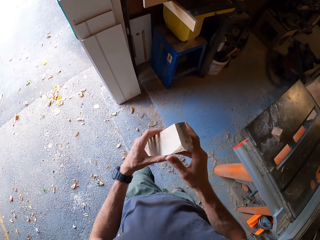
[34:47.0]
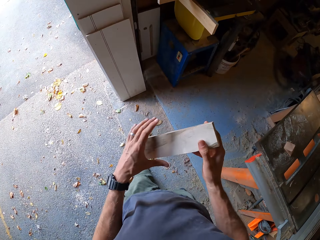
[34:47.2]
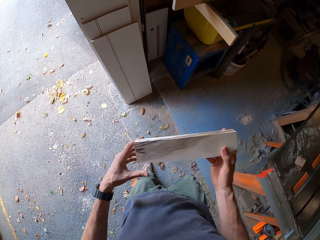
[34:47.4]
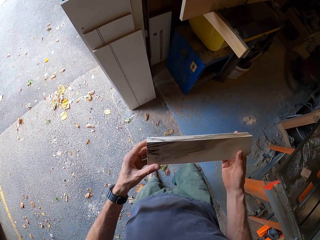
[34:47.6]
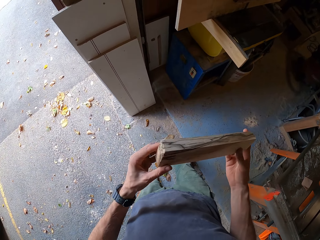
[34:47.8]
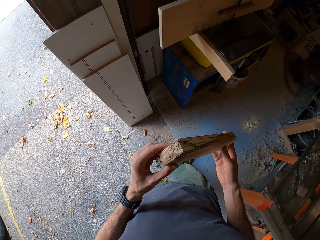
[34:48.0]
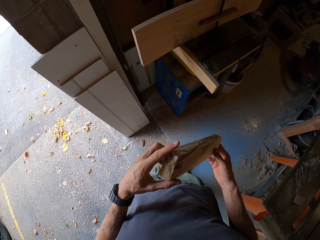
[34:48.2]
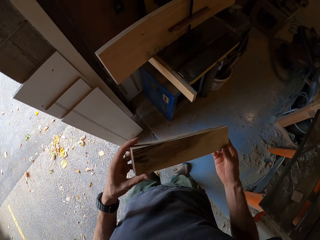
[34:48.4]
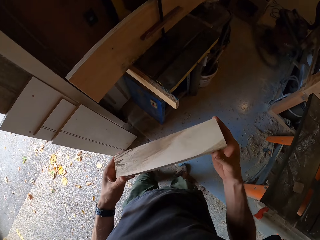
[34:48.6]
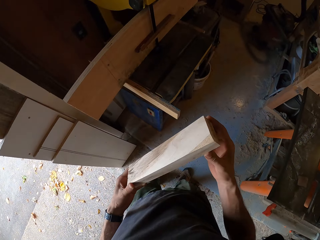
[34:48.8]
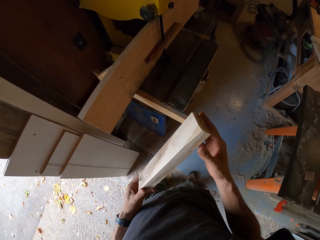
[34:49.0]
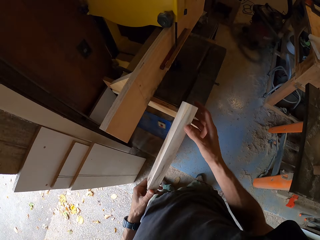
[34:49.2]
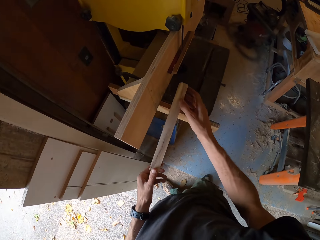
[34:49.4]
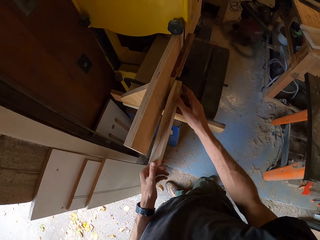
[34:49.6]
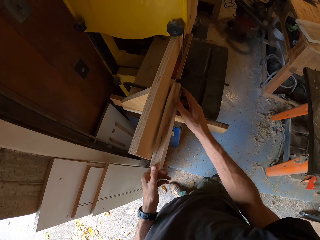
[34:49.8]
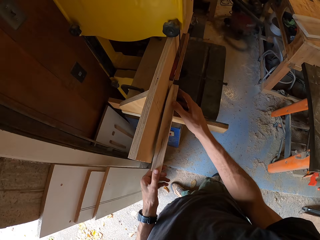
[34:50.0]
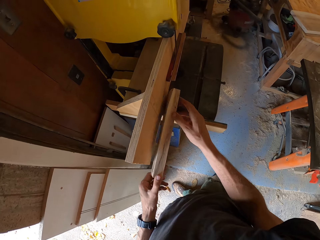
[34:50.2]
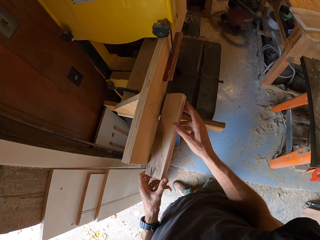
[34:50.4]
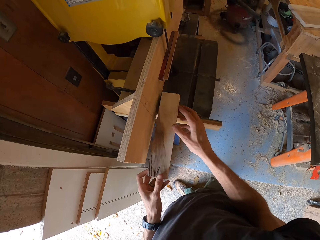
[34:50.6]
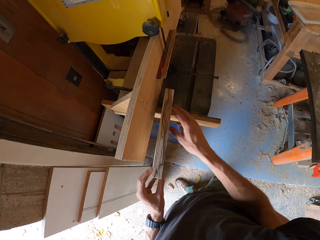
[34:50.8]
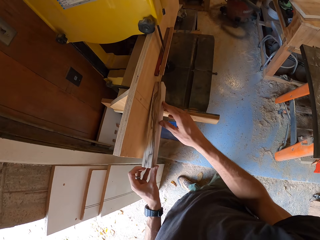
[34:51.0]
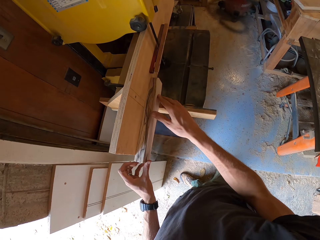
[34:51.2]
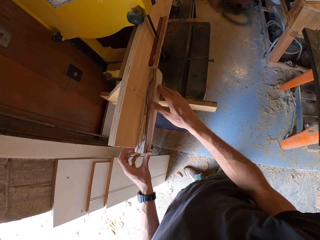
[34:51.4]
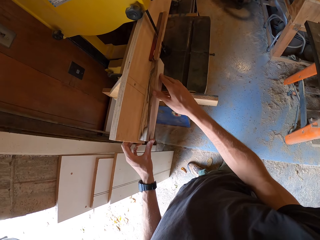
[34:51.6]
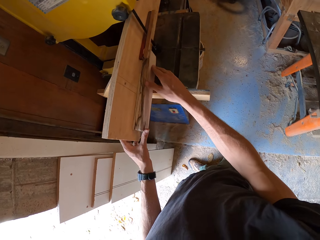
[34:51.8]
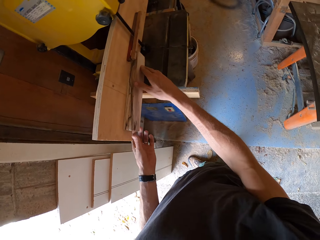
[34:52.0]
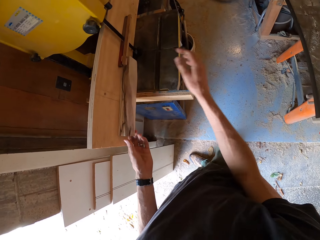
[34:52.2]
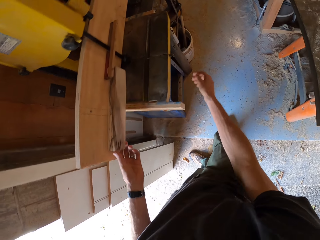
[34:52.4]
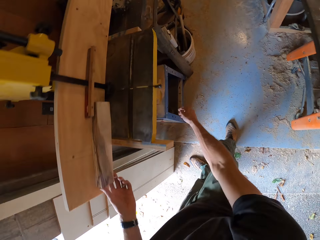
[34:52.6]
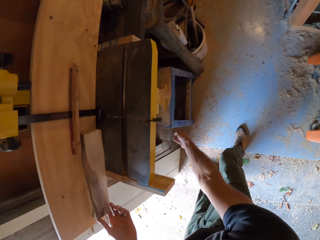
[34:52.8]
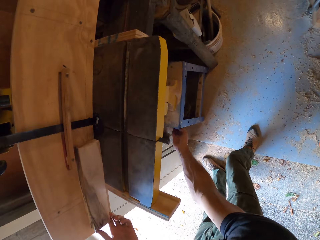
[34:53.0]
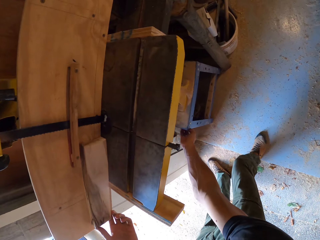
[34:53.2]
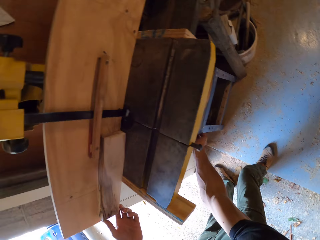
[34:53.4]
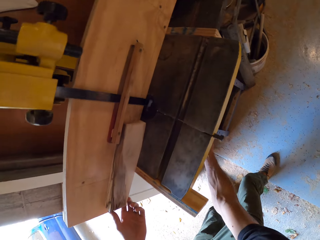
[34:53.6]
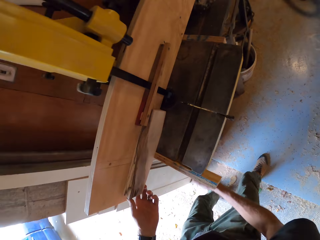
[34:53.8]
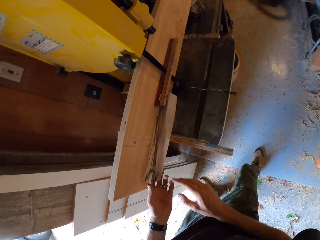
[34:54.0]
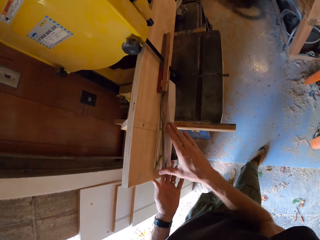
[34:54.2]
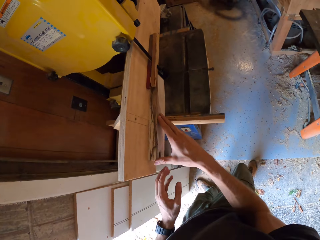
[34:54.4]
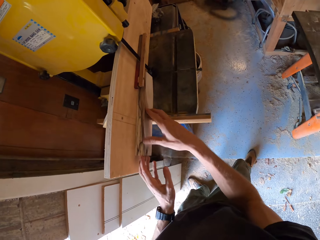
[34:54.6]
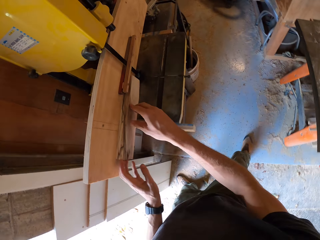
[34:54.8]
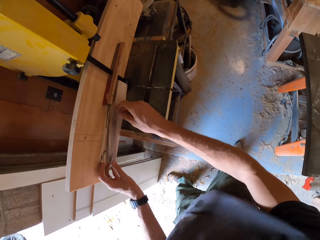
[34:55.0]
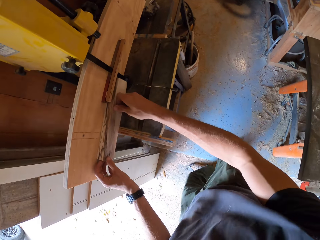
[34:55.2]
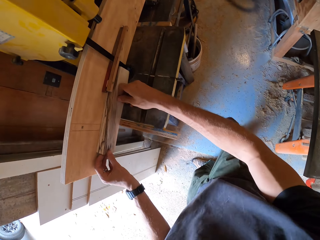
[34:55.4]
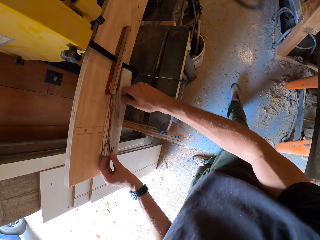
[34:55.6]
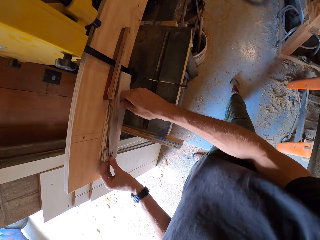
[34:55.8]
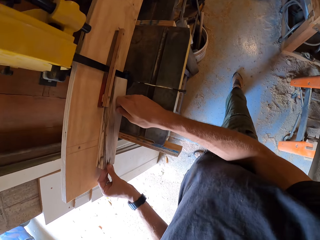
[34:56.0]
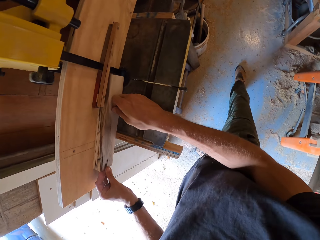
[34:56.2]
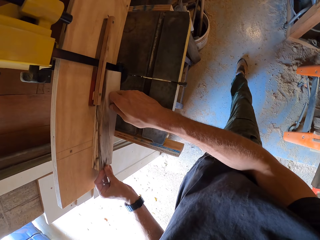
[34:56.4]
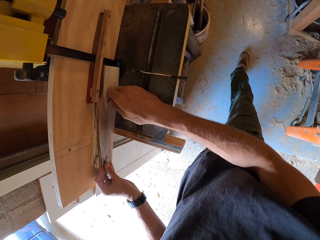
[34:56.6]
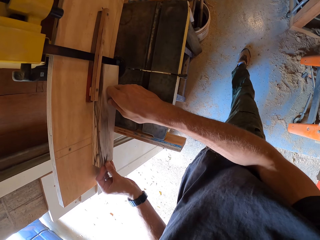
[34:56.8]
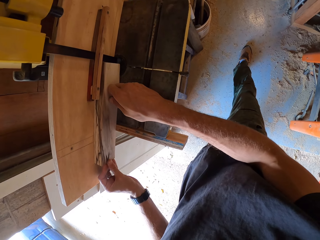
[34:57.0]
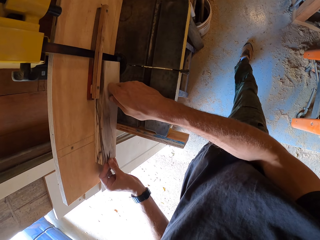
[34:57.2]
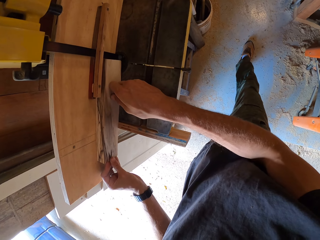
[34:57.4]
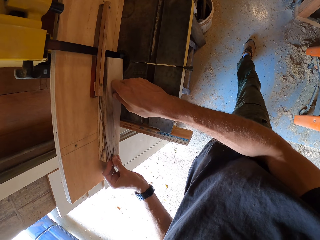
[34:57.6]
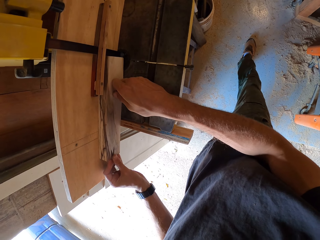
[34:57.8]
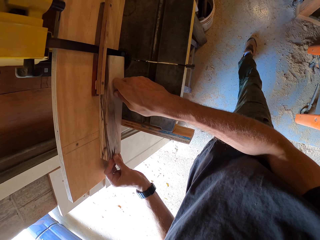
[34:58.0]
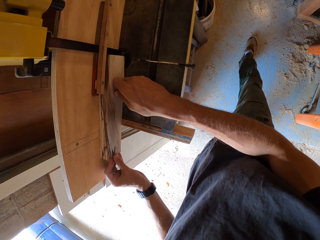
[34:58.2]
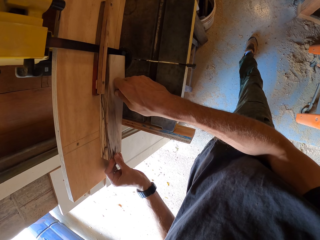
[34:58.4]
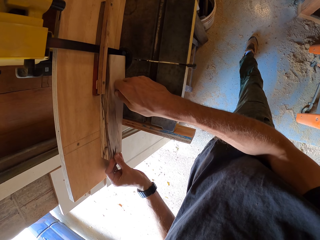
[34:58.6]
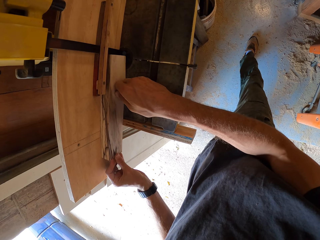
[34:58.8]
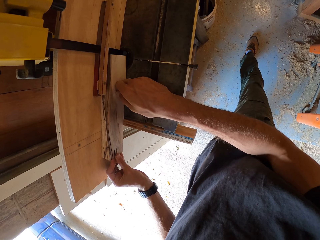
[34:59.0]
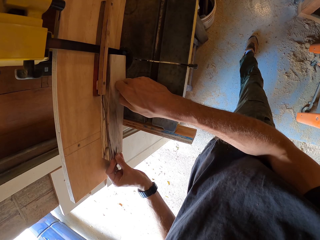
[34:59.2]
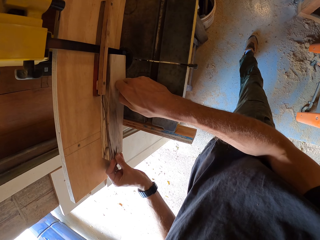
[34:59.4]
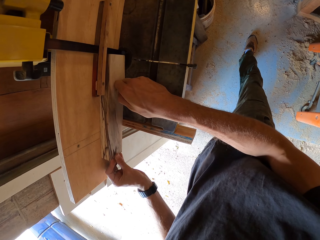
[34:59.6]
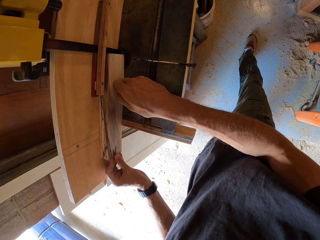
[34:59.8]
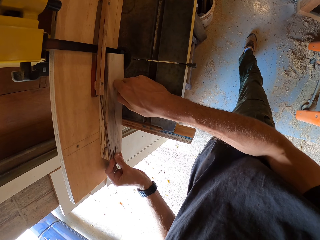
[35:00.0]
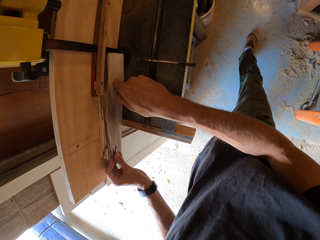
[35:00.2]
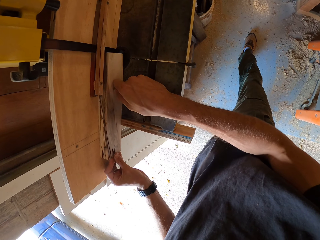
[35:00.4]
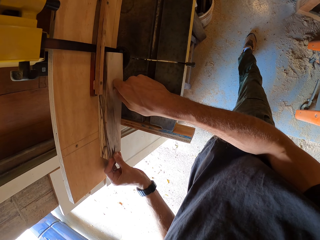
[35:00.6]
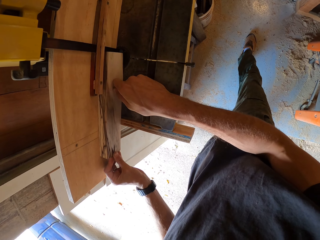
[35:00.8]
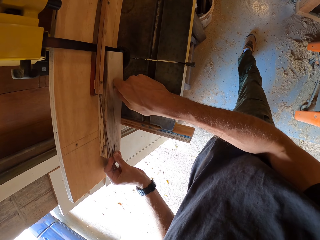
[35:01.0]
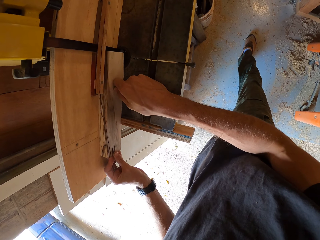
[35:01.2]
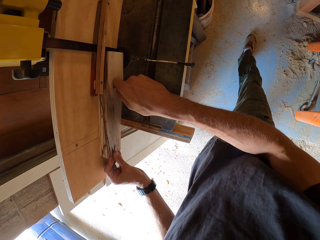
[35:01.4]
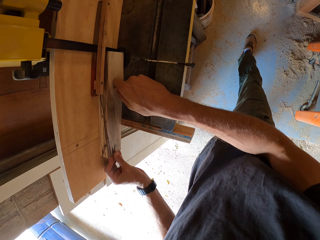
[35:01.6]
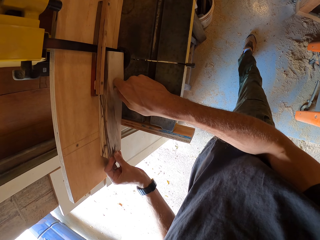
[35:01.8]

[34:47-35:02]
The camera wearer holds the wood with both hands. He stares at the piece of wood. He places the wood on the wooden structure. He fixes the piece of wood on the bigger wood. He touches the blue machine with his right hand. He turns on the machine. He slides the wood slowly across the surface of a cutting machine mounted to the wooden structure with both hands. He cuts the piece of wood.

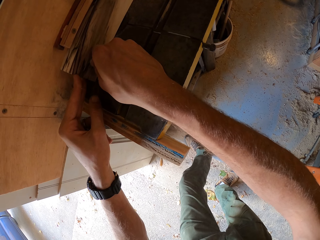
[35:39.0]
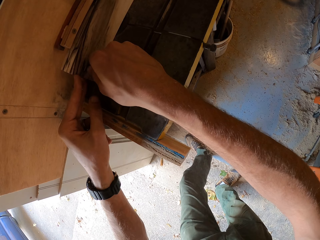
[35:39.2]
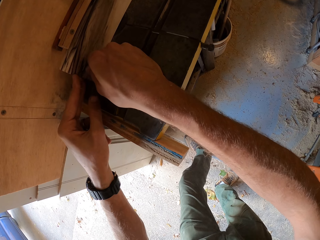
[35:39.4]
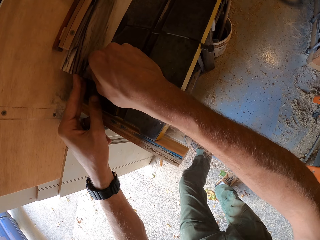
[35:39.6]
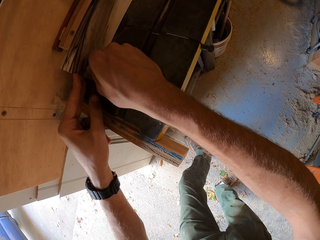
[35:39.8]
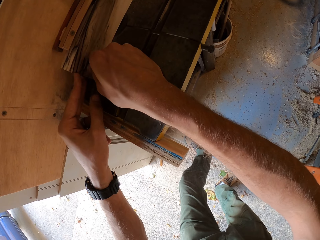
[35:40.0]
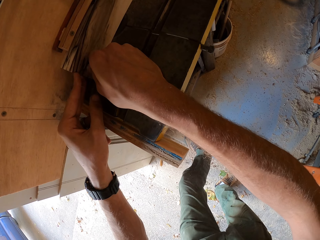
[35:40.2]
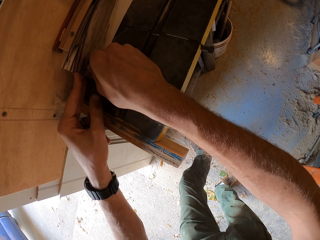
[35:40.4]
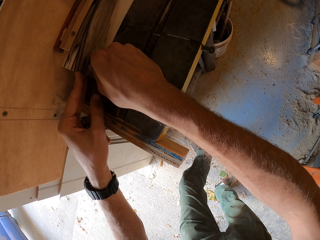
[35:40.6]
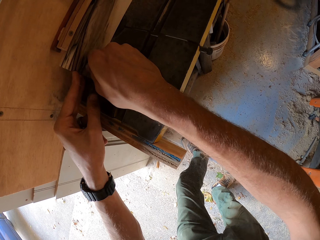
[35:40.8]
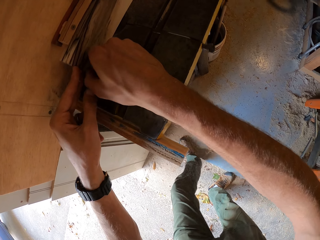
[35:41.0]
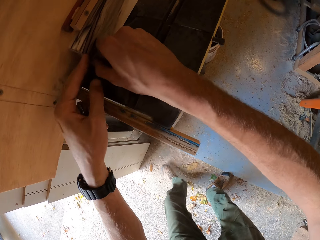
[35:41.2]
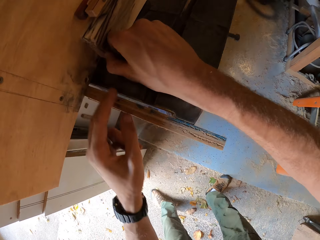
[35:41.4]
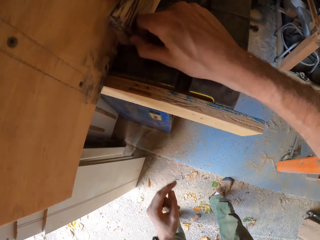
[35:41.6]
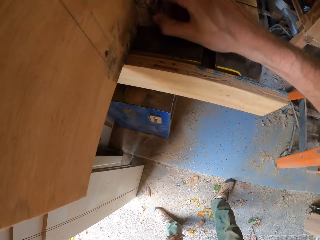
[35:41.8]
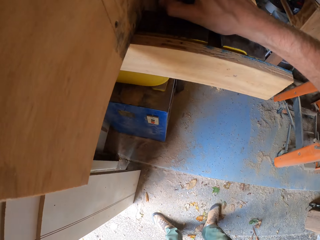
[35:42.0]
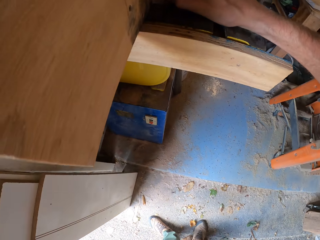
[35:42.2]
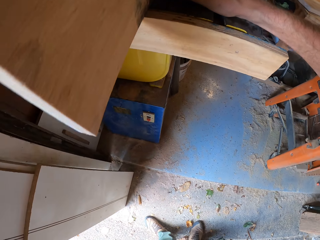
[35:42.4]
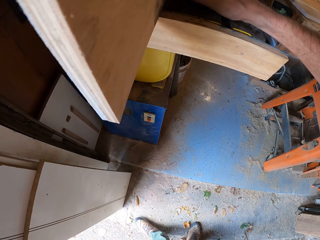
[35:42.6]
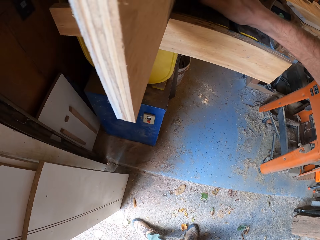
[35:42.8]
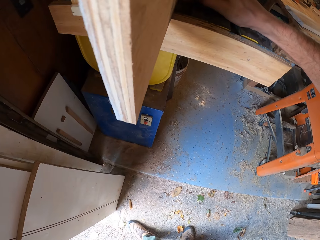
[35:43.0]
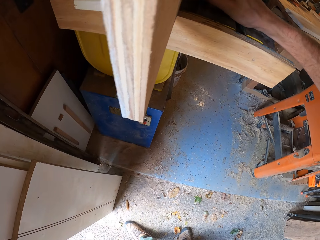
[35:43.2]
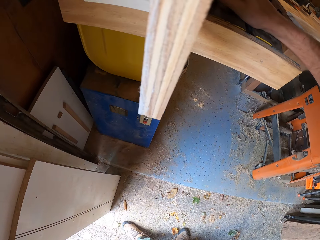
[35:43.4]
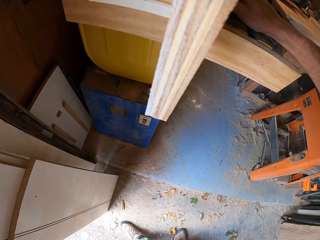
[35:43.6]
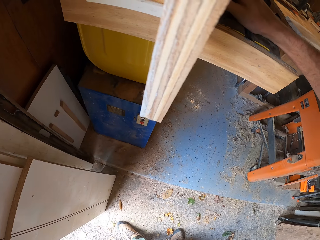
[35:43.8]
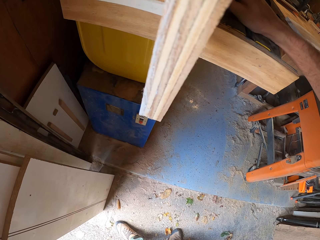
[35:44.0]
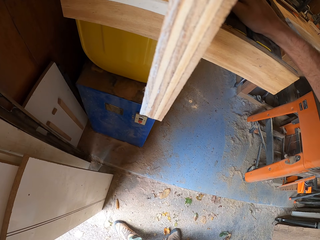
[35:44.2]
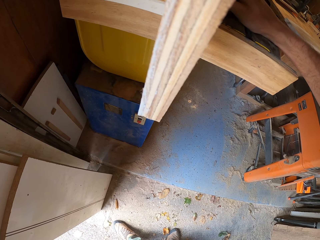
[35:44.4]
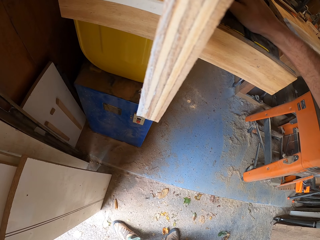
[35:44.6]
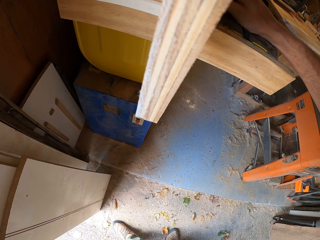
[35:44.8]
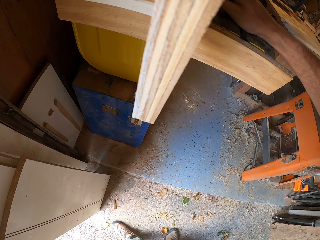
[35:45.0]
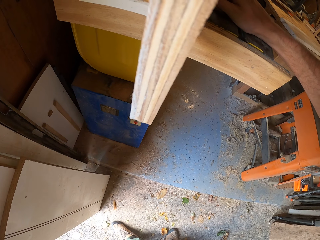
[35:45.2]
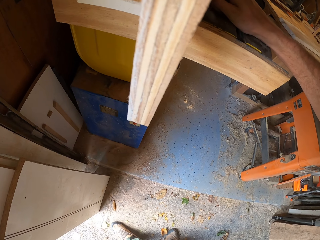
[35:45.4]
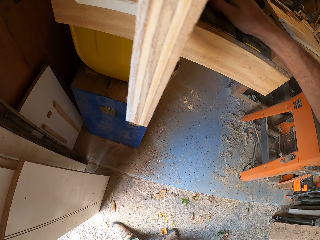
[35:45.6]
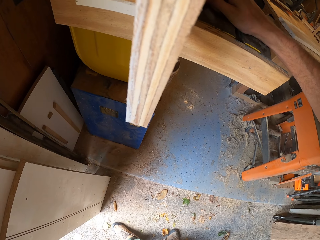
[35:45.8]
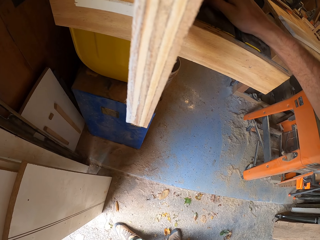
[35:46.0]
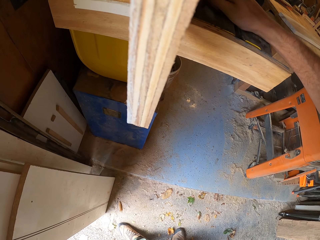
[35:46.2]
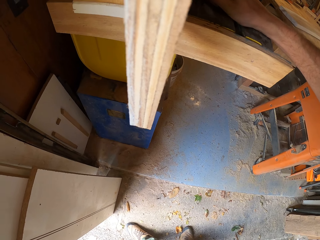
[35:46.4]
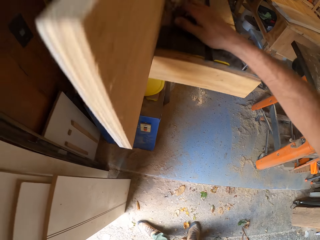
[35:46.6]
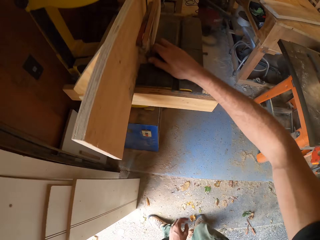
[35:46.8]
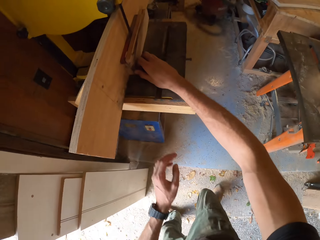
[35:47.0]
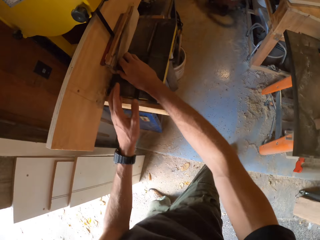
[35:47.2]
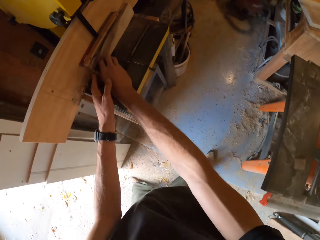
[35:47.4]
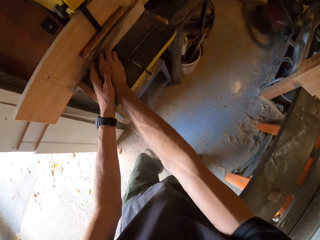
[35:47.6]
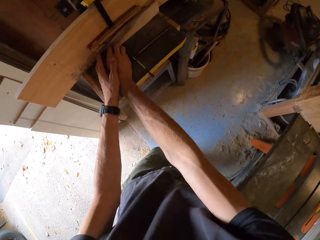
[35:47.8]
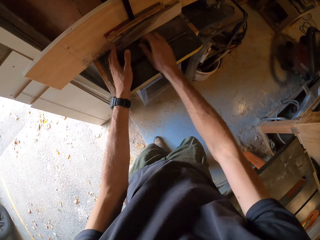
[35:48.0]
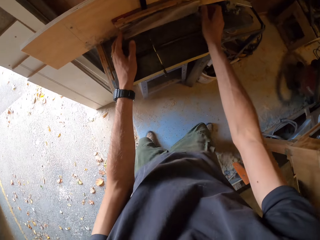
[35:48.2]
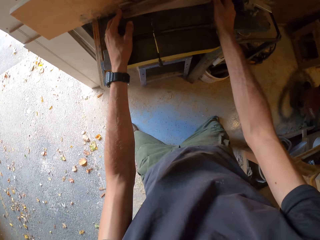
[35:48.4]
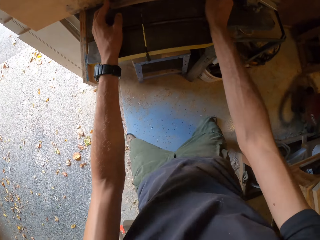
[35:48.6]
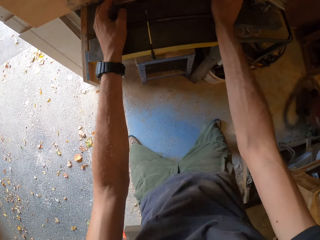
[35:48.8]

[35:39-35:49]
The camera wearer takes his left hand off the wood. He stares at the wood. He continues to slide the wood slowly across the cutting machine with both hands.
